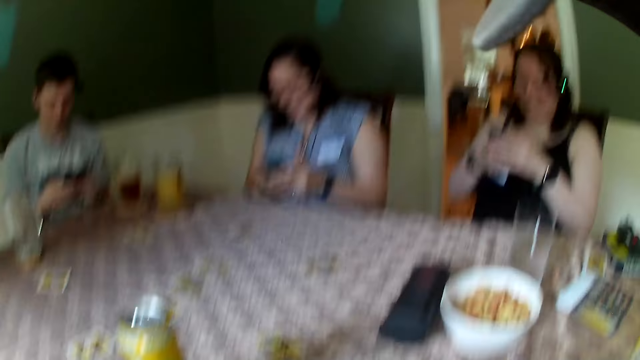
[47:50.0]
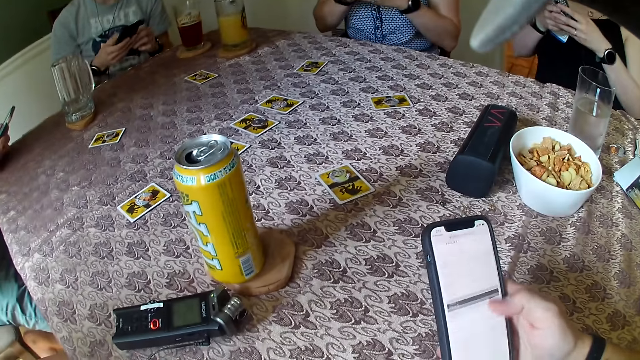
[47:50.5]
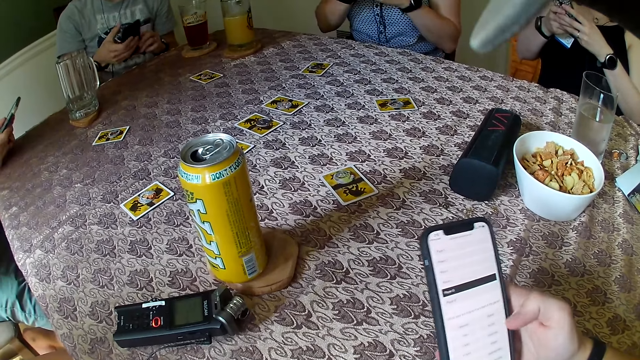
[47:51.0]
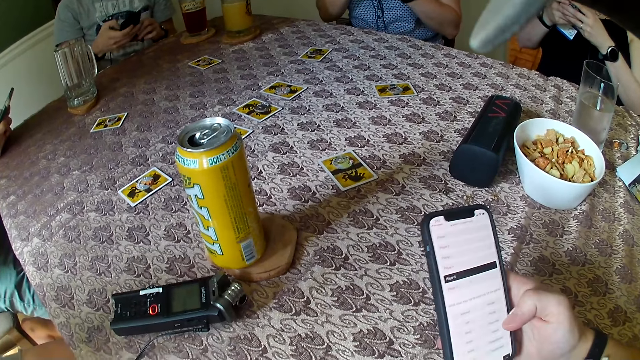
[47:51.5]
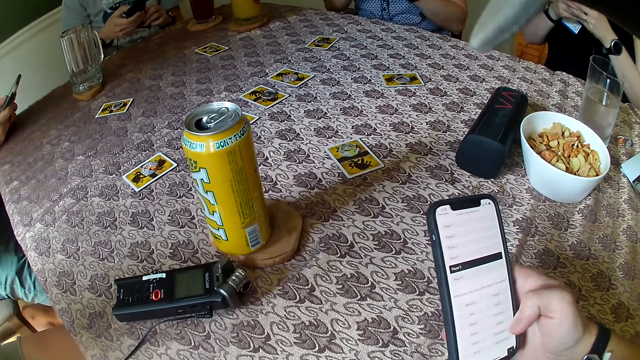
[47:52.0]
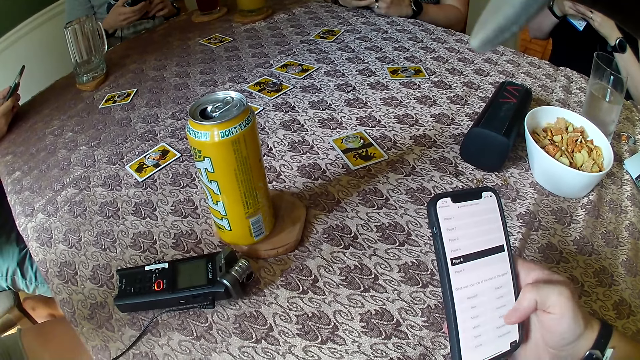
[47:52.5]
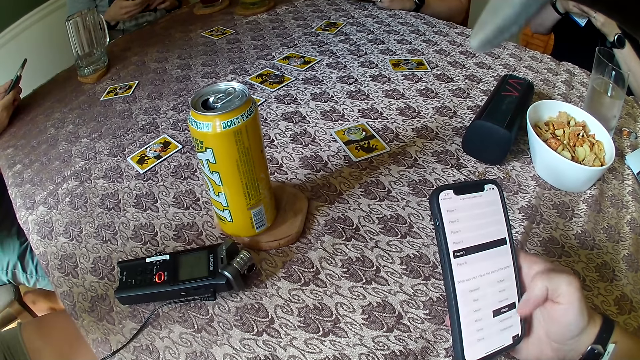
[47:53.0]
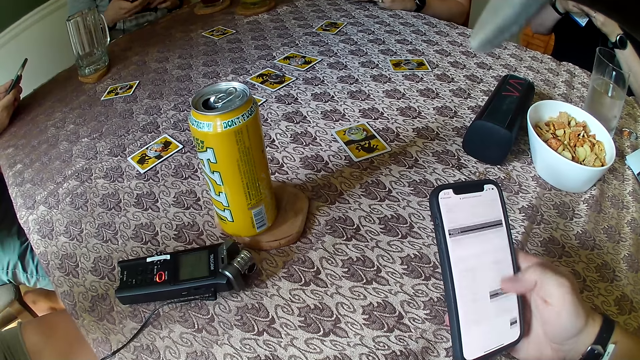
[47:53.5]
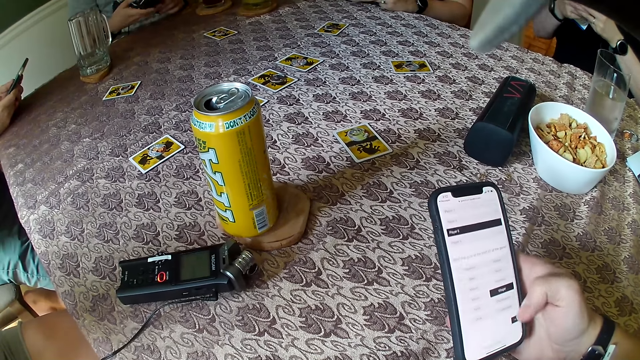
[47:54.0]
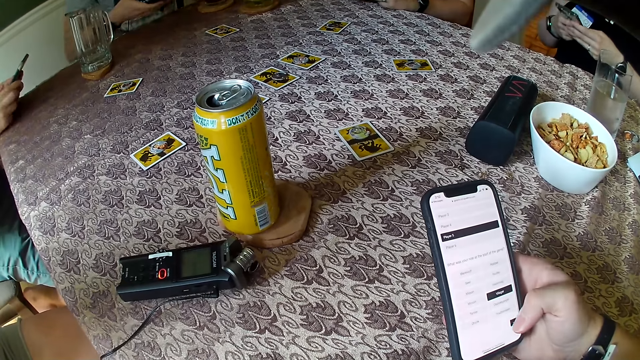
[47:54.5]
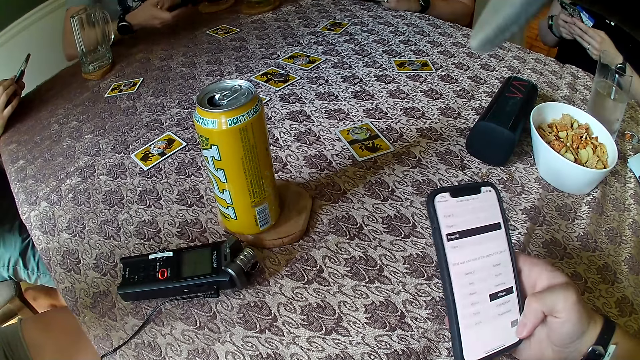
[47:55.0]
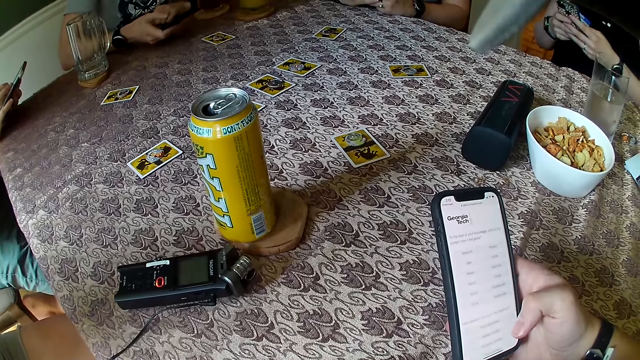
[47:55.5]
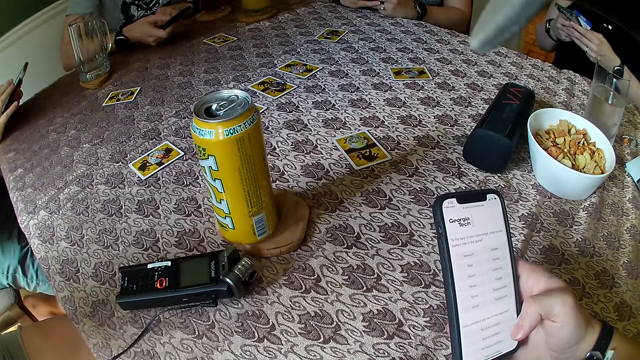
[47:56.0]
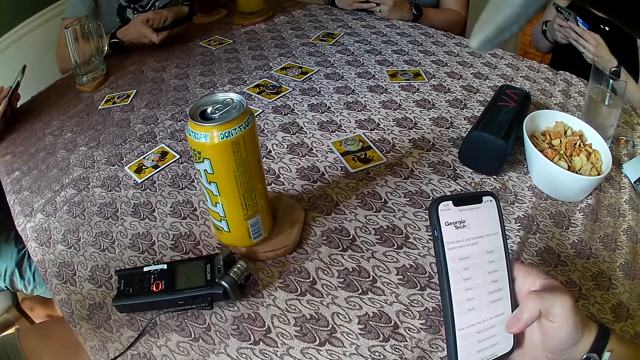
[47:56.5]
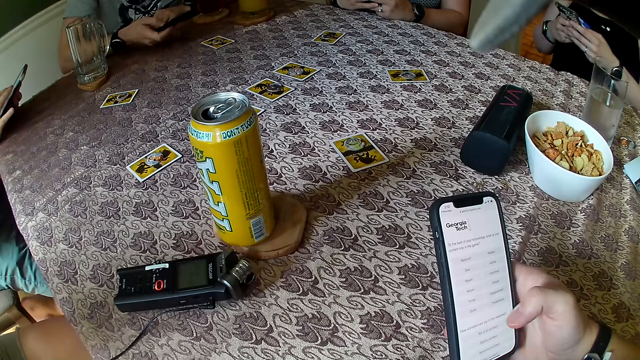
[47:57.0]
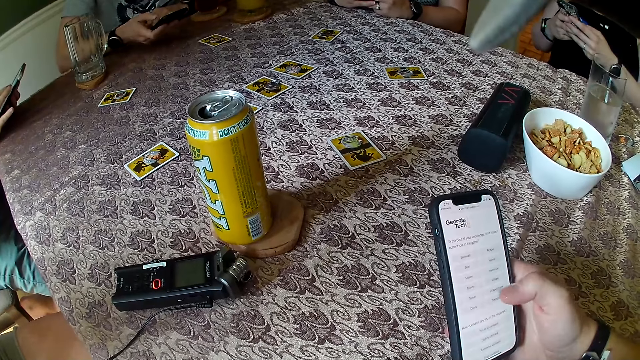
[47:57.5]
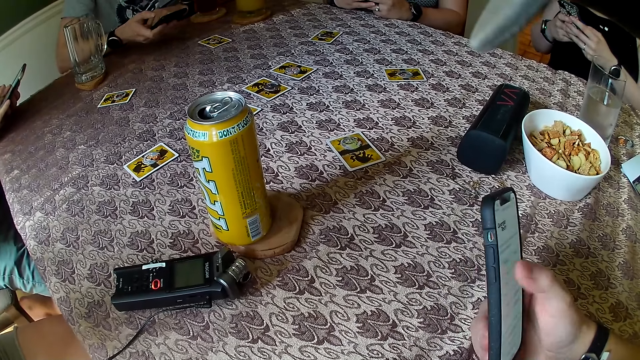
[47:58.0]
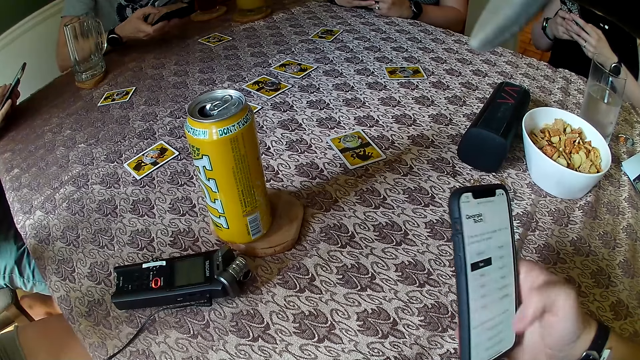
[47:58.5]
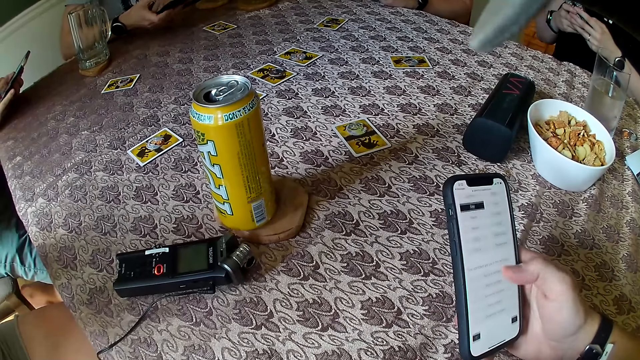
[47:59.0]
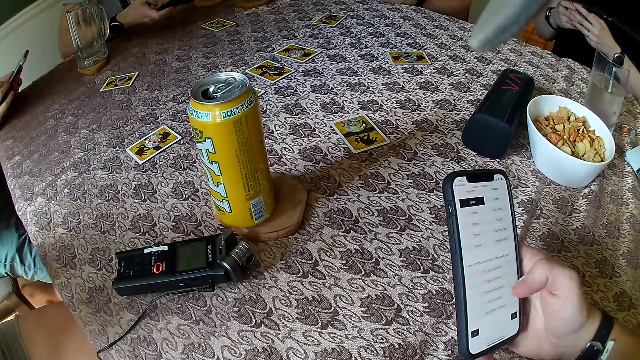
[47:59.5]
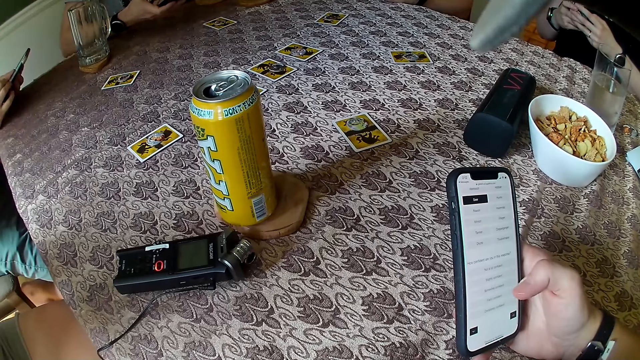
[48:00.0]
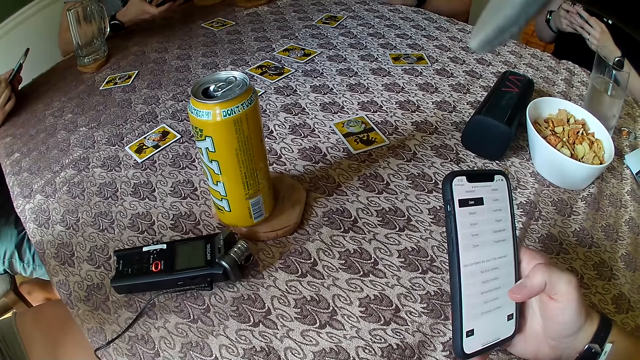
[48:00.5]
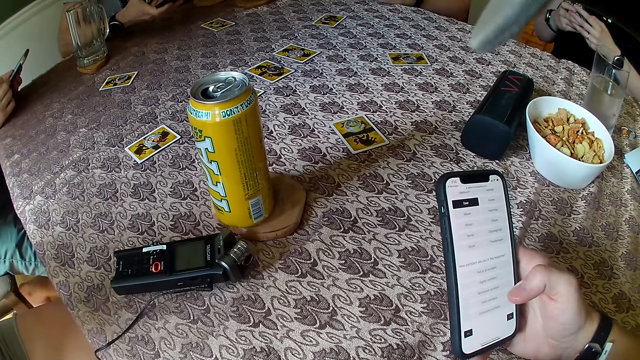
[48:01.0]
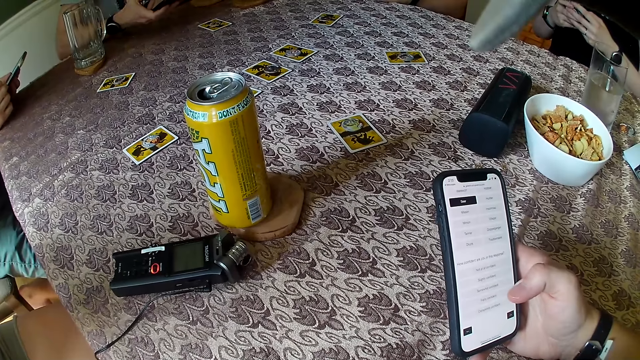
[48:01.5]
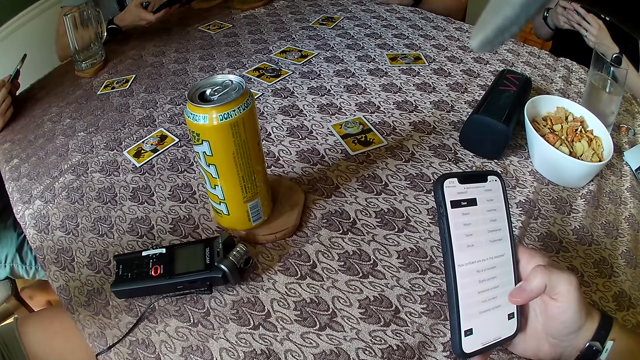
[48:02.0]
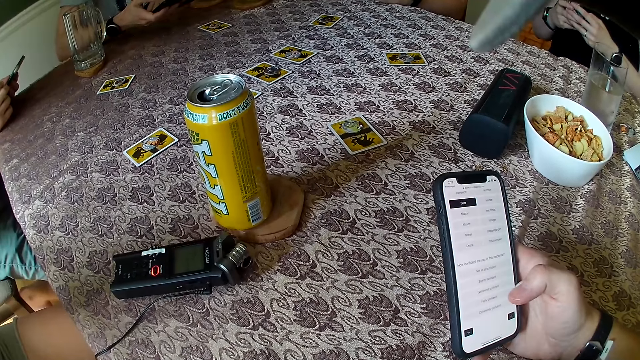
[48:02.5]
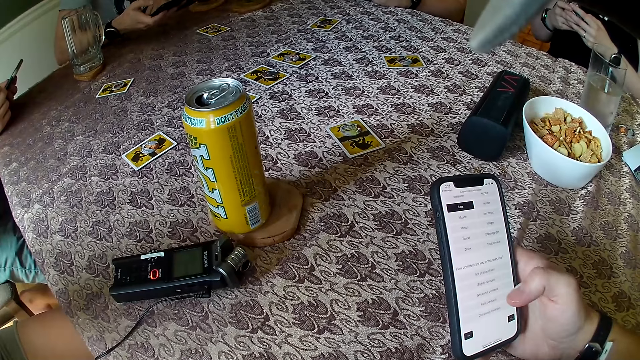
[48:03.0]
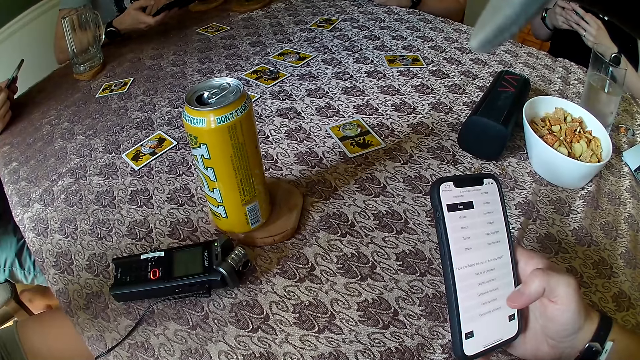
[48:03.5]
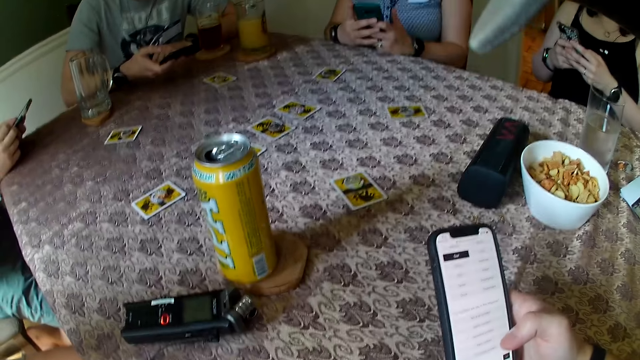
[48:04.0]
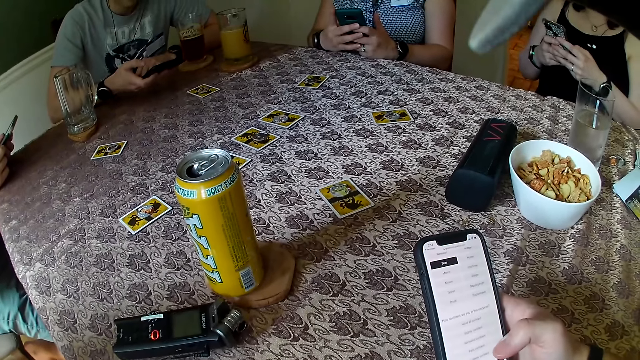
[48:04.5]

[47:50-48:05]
The camera wearer looks around and scrolls a phone. A man places his left hand on the table and operates the phone with his right hand. The camera wearer stares at the phone. They scroll the phone. They stare at the phone.

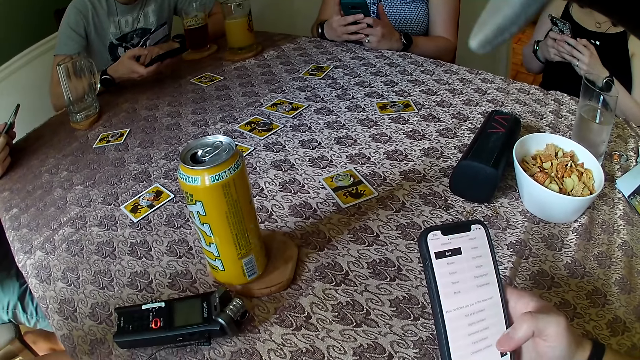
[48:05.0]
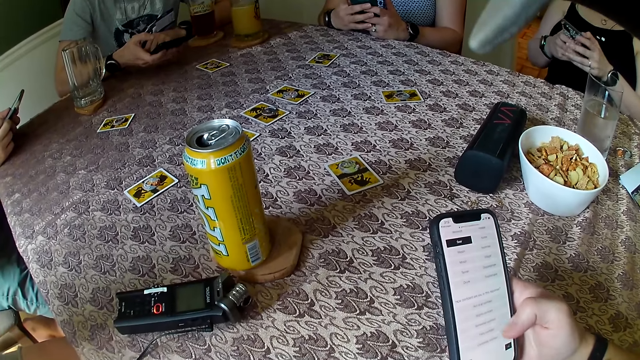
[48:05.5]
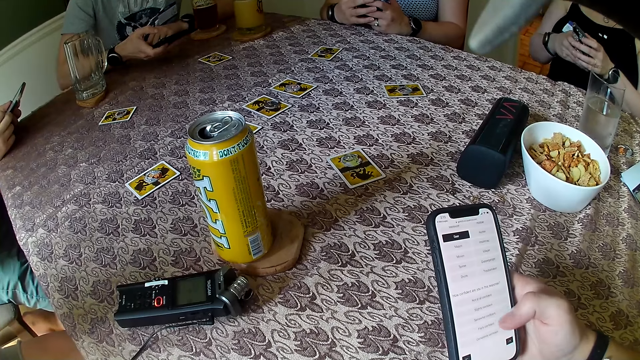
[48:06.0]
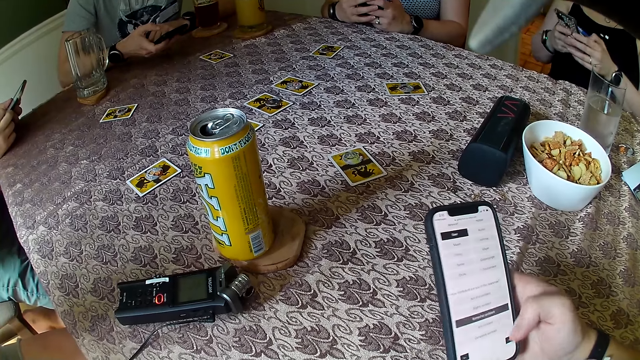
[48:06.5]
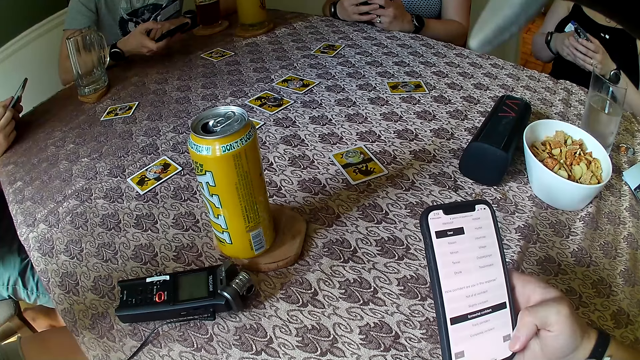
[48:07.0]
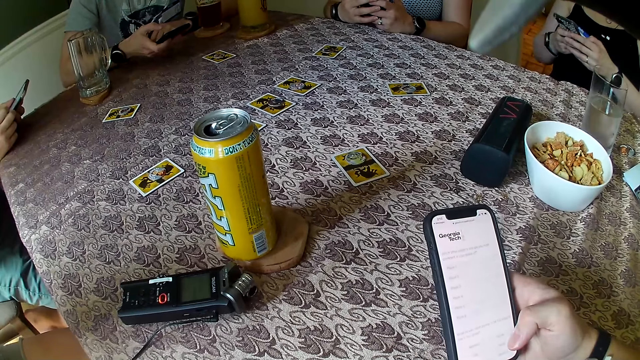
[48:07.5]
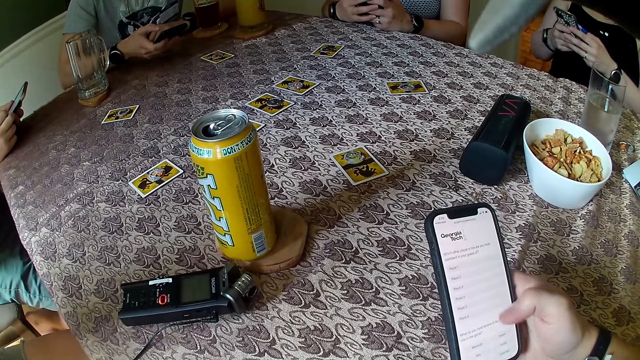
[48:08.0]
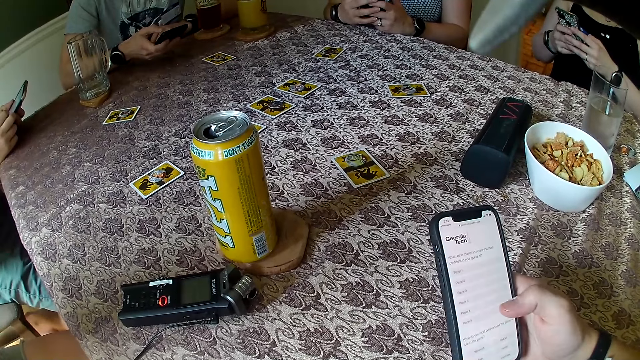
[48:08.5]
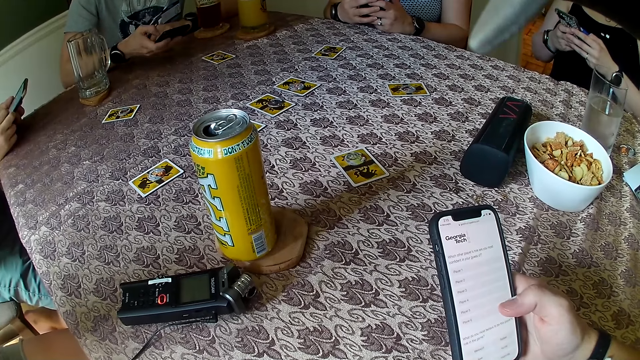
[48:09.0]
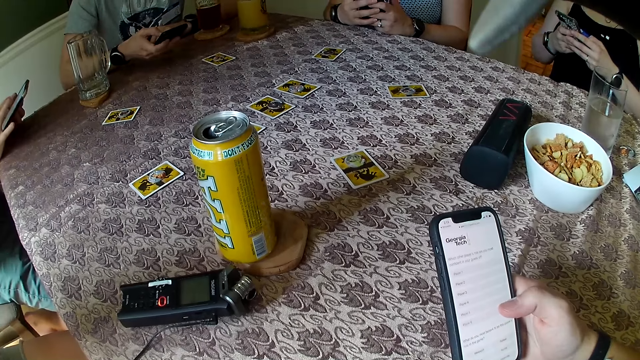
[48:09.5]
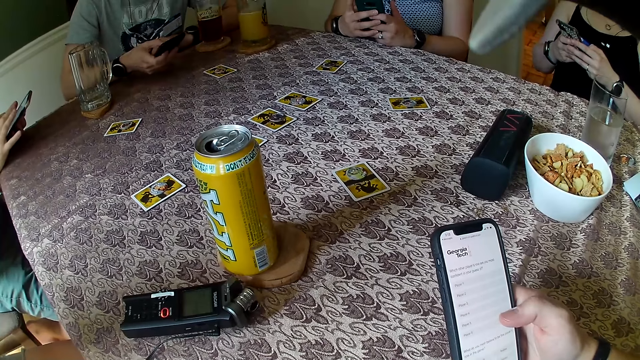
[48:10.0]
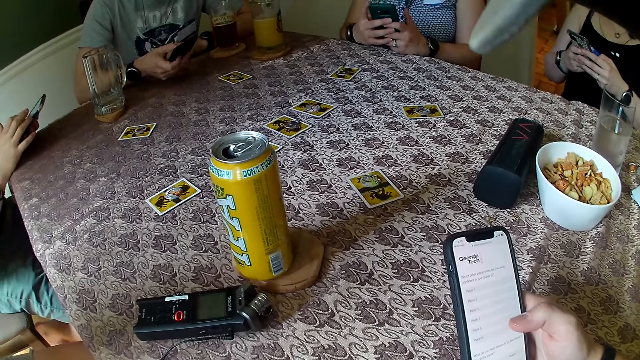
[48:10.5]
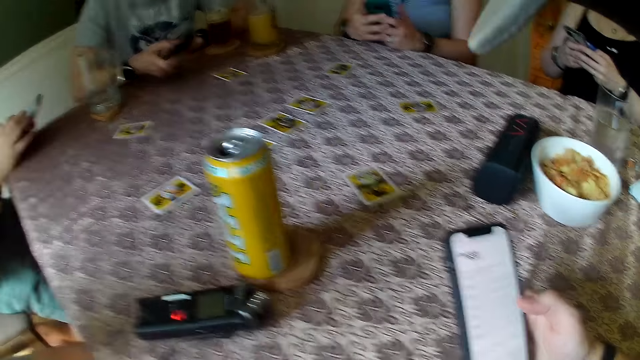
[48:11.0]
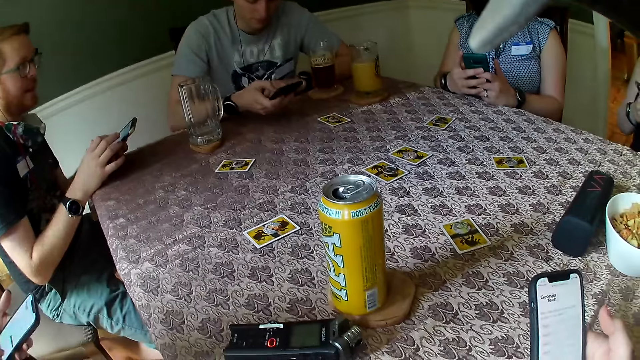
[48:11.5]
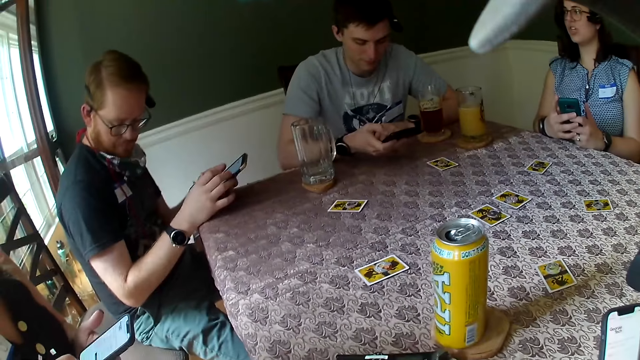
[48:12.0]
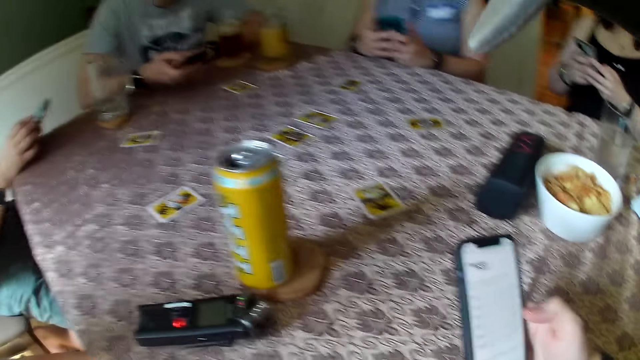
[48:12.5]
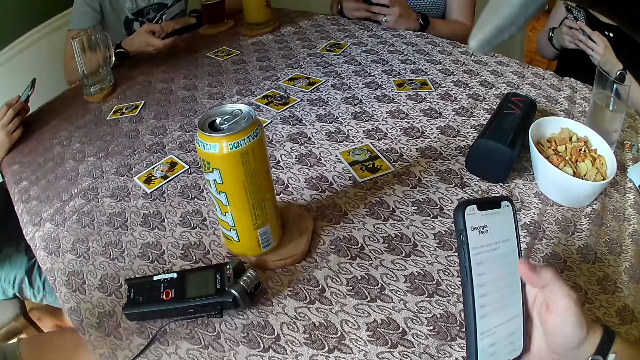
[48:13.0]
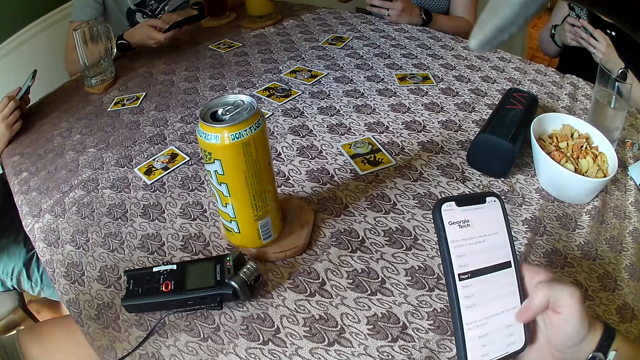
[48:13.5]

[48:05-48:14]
The camera wearer looks around. They scroll a phone.
